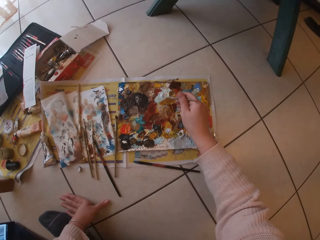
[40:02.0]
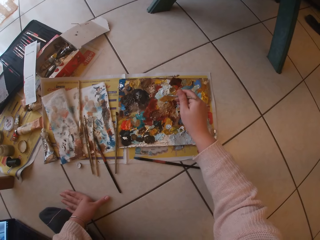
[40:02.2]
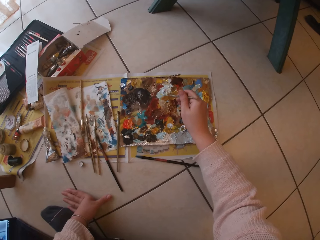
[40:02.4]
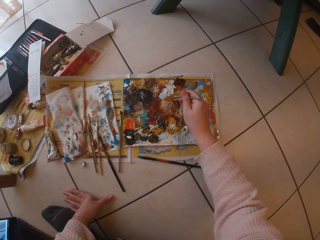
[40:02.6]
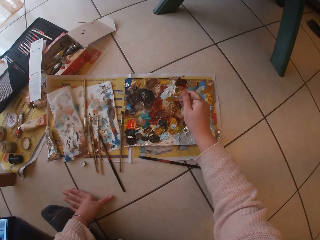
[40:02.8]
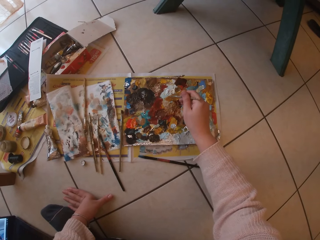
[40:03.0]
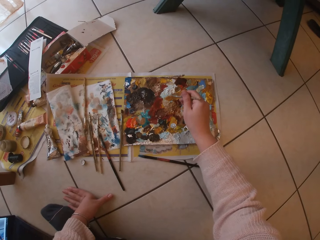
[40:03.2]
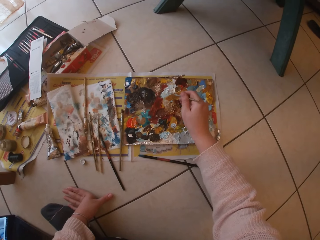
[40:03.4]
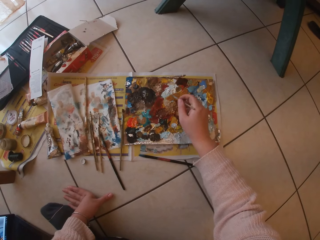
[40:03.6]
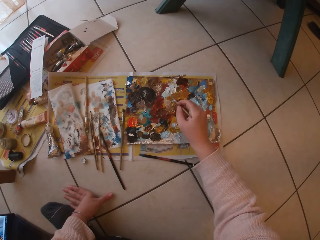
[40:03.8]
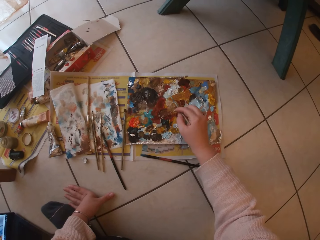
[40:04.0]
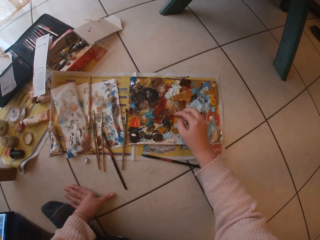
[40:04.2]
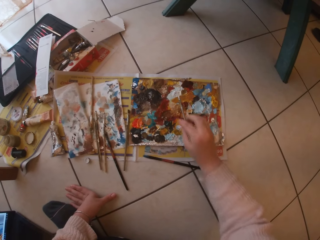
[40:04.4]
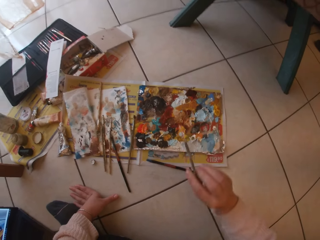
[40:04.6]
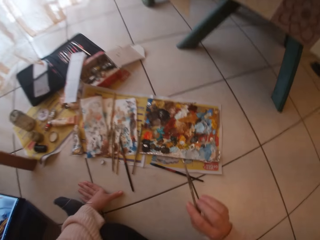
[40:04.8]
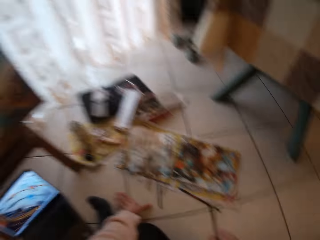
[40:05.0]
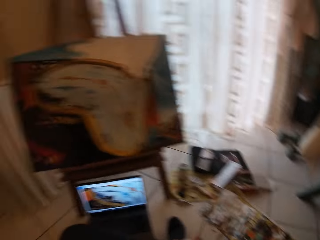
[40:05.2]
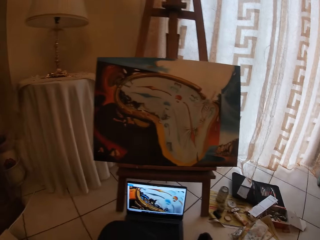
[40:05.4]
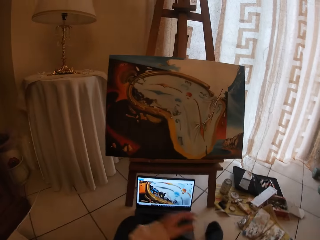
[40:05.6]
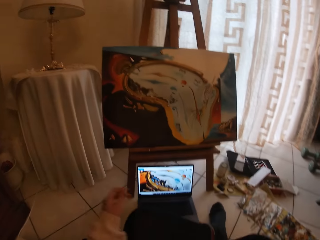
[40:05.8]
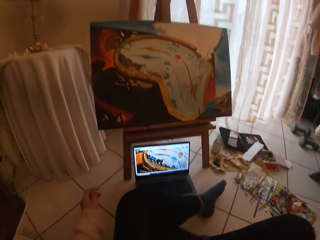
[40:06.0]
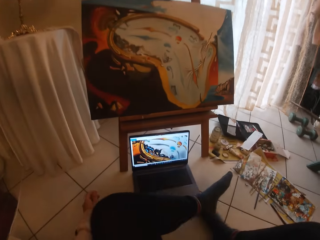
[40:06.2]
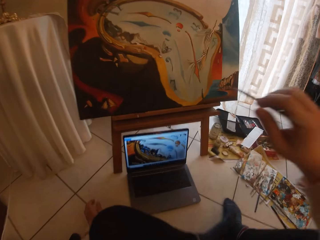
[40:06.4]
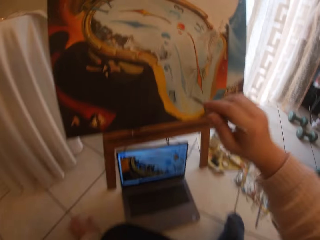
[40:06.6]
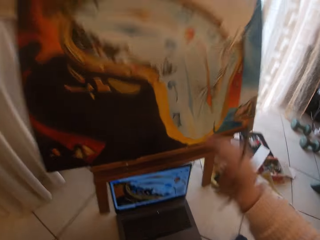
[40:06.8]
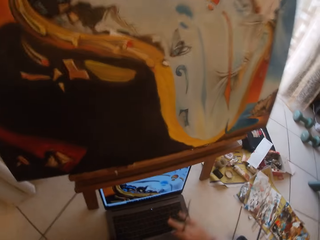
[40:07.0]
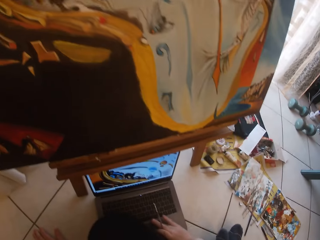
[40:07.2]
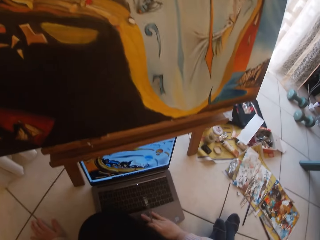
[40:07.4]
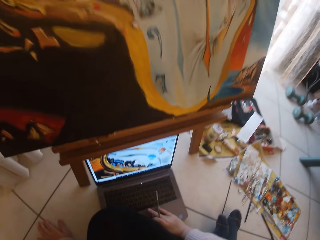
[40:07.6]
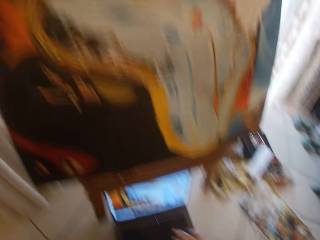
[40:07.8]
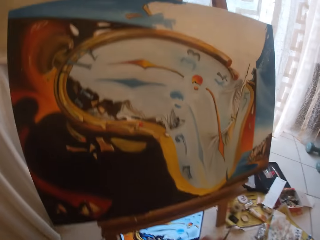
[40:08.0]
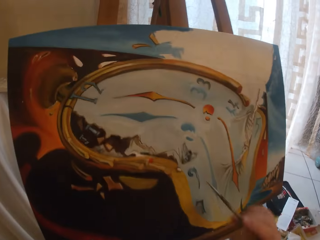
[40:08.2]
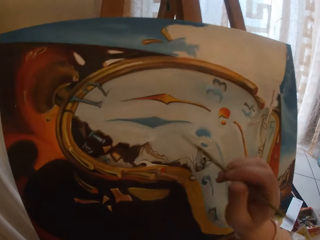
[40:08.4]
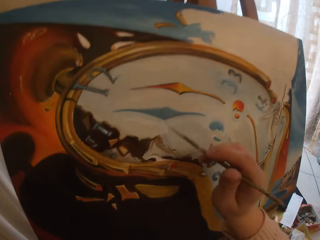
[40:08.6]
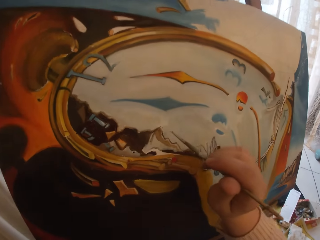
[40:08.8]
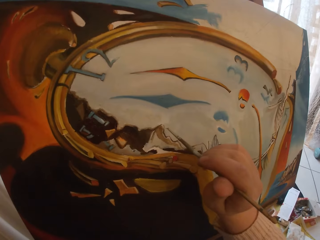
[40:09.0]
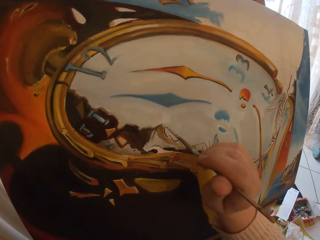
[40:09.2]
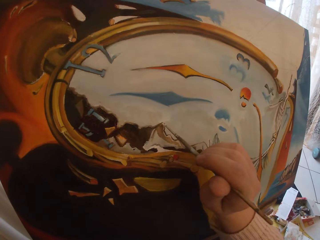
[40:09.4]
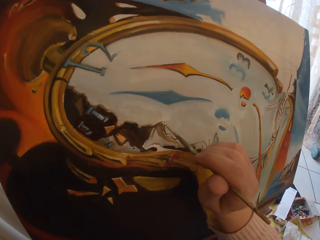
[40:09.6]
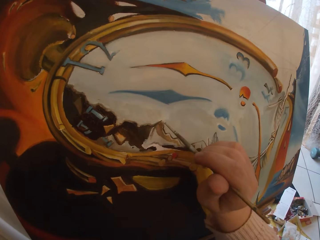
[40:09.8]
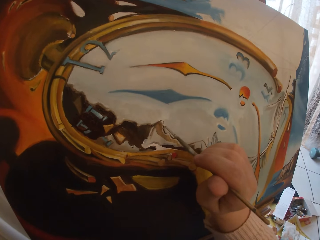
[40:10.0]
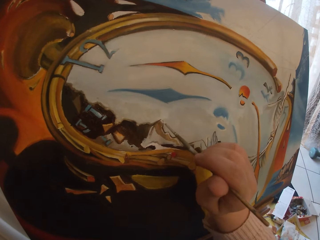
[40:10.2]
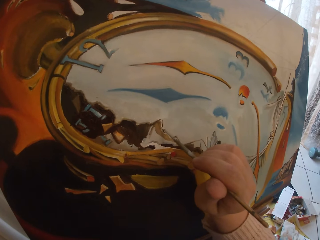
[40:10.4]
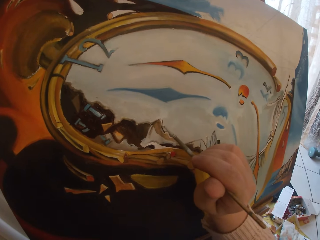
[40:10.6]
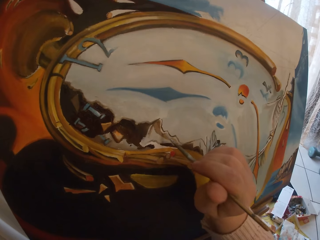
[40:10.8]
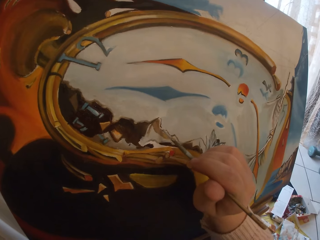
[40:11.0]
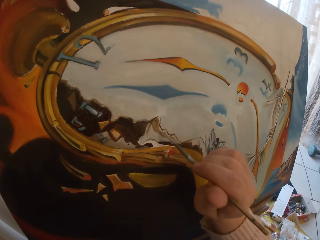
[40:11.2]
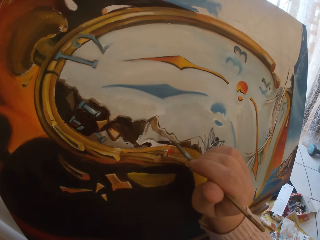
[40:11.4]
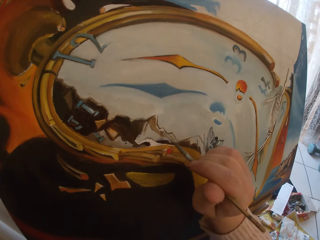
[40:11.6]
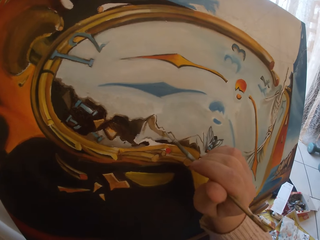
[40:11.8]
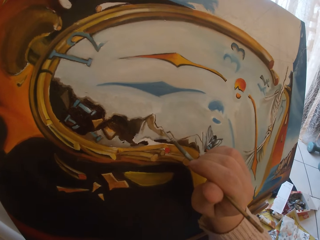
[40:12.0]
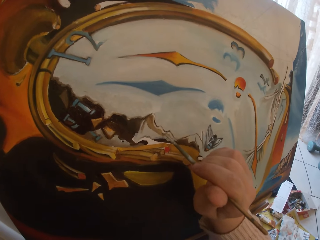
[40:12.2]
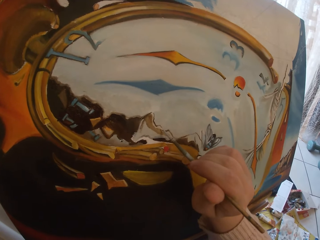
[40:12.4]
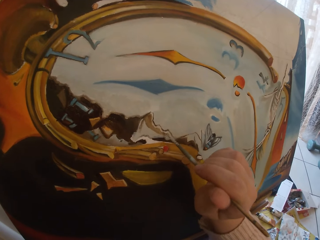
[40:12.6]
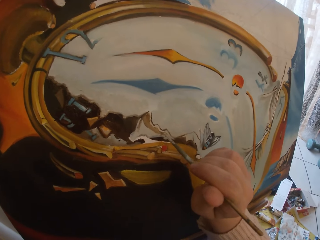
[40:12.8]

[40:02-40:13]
The camera wearer touches paint on the paper paint palette with the paintbrush. She turns around. She moves closer to the canvas. She touches the touch pad of her laptop. She paints the canvas with a paintbrush.

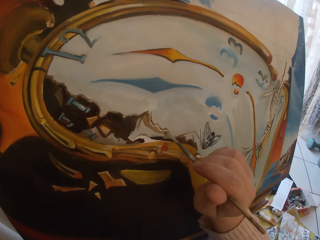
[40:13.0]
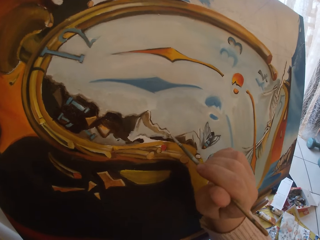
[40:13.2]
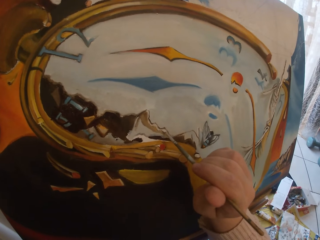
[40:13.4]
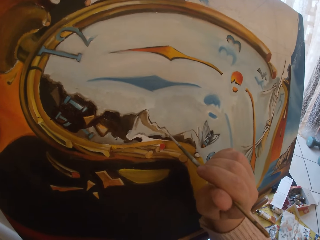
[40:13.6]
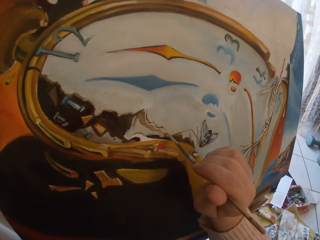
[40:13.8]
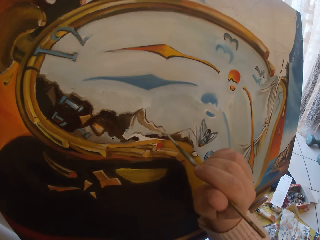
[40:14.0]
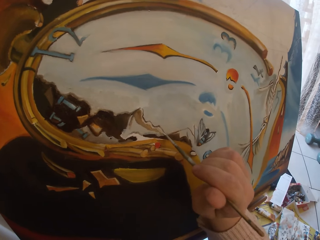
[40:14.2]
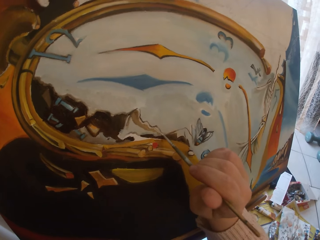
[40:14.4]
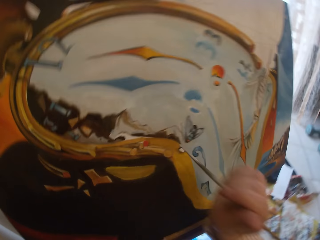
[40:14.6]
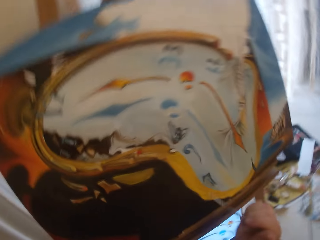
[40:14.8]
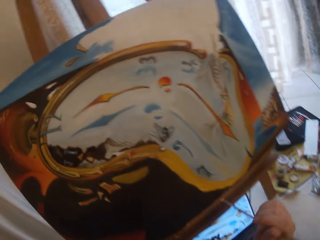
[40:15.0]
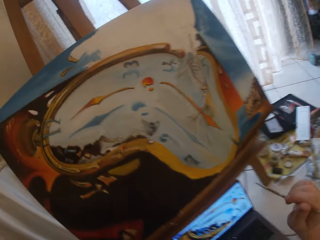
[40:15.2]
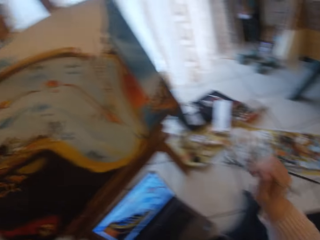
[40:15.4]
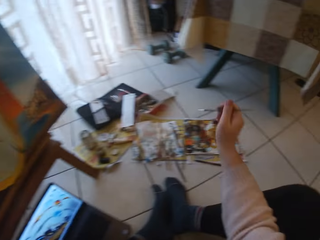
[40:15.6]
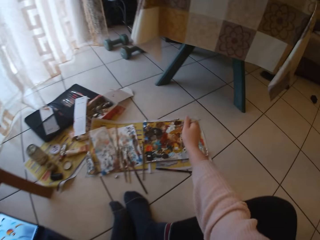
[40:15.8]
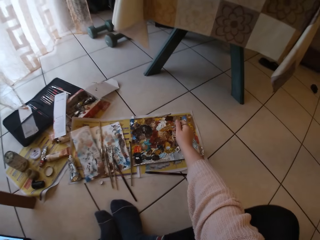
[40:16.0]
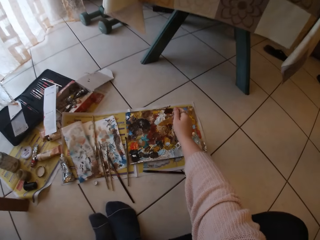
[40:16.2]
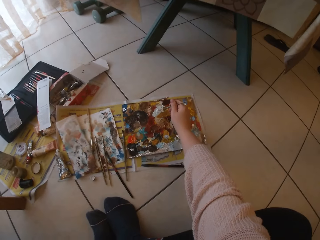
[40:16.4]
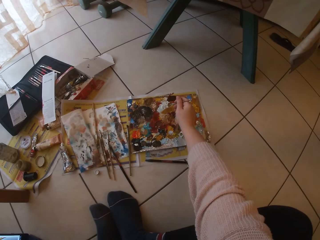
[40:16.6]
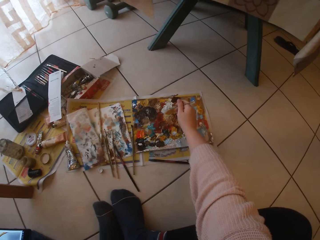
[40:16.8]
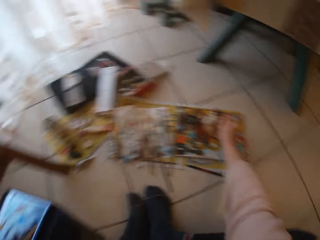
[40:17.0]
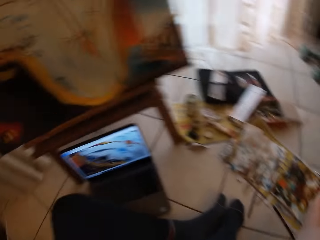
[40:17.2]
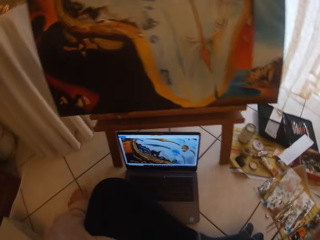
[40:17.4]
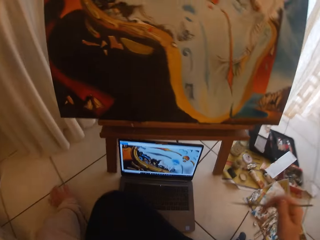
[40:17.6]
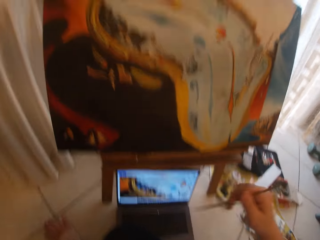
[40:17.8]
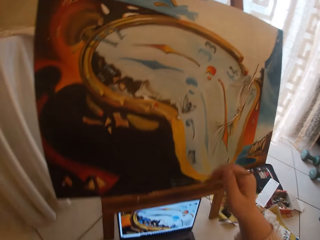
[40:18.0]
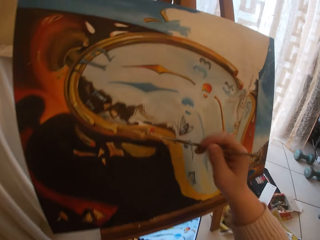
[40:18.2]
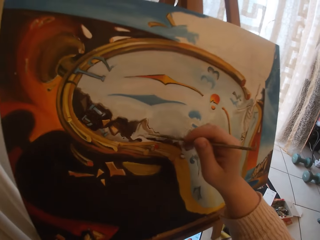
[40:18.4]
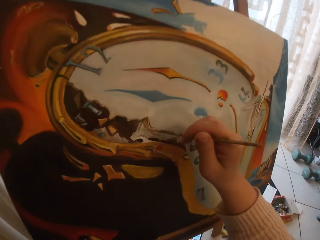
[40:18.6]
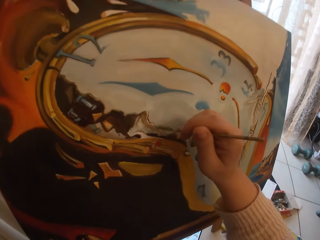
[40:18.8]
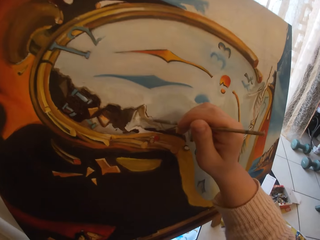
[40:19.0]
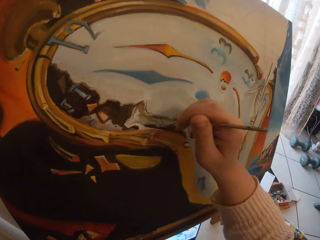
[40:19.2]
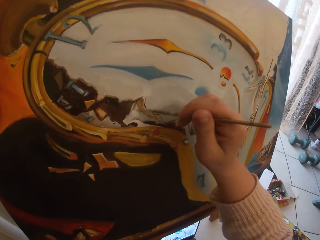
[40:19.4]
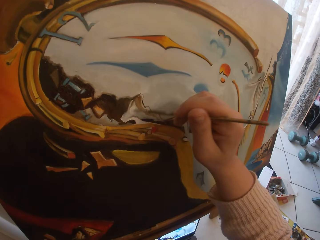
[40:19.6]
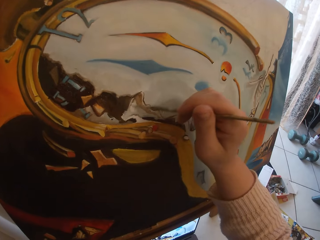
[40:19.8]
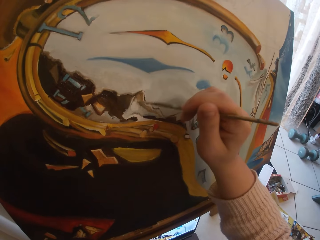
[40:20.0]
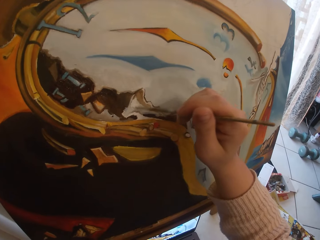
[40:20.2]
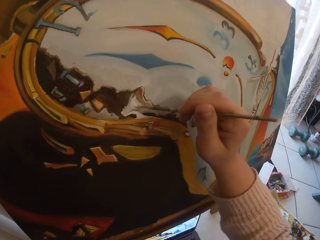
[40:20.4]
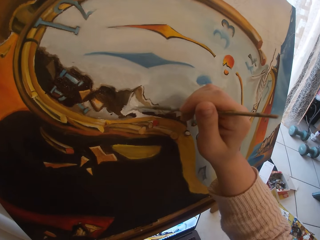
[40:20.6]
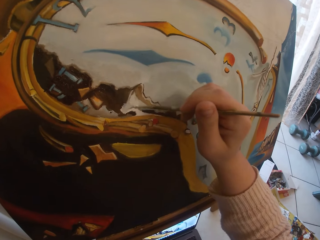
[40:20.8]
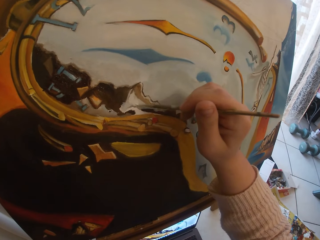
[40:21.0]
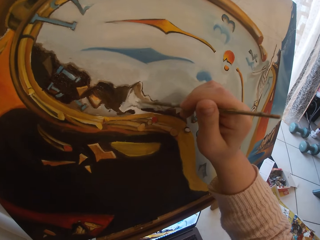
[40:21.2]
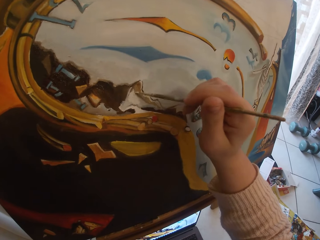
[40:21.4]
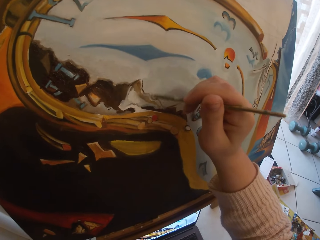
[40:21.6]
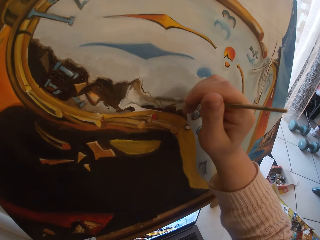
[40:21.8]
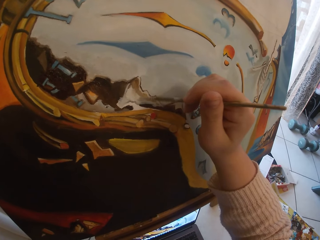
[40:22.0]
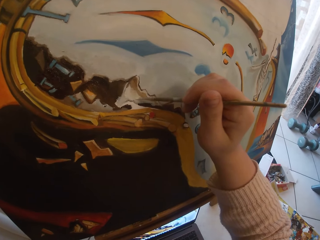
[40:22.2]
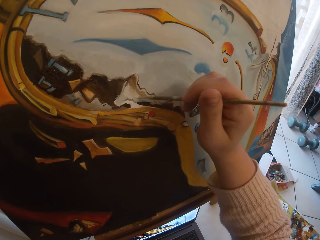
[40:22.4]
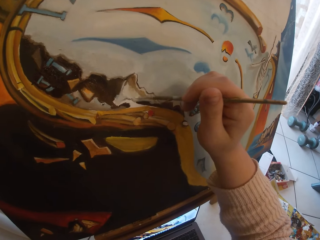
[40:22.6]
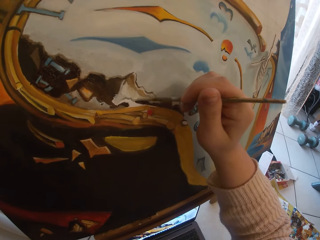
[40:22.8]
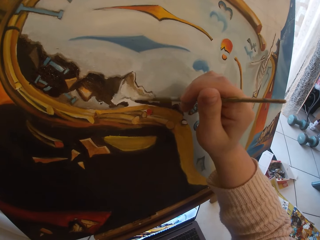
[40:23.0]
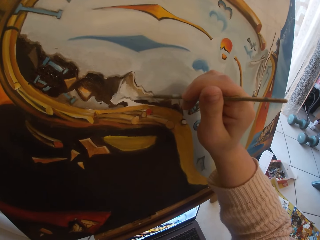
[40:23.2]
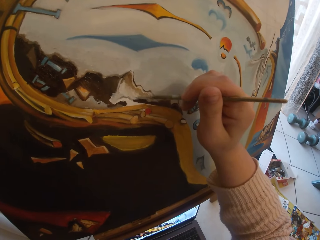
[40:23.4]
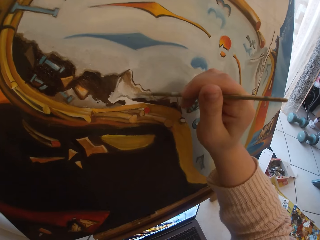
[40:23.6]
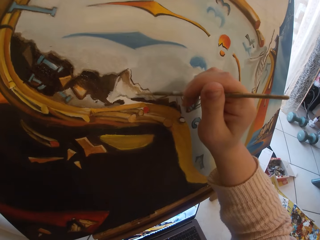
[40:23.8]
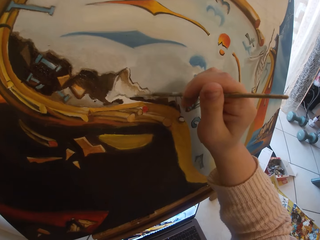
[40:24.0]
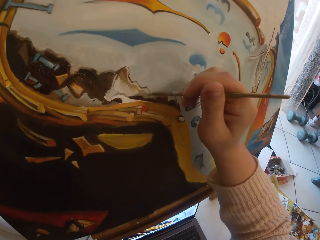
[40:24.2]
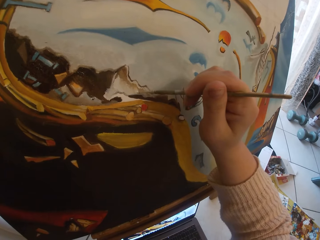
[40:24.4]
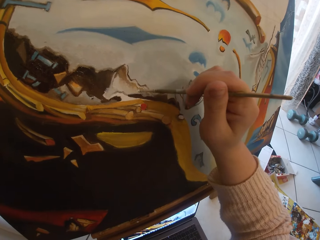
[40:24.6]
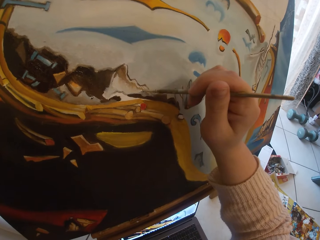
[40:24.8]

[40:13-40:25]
The camera wearer stops painting. They turn around. They touch paint on the paper paint palette with the paintbrush. They turn around. They move closer to the canvas. They paint the canvas with the paintbrush.
